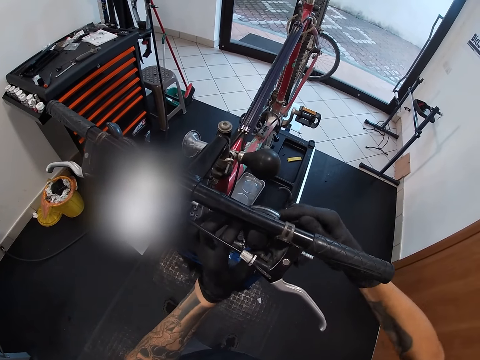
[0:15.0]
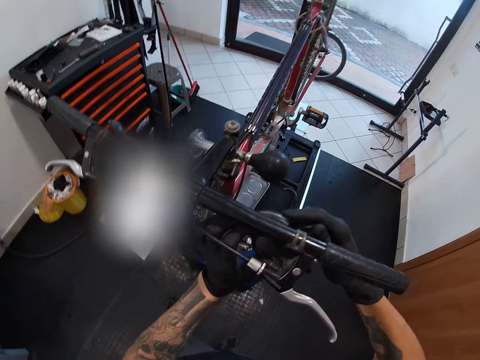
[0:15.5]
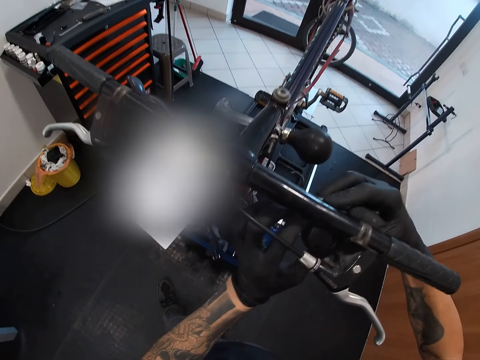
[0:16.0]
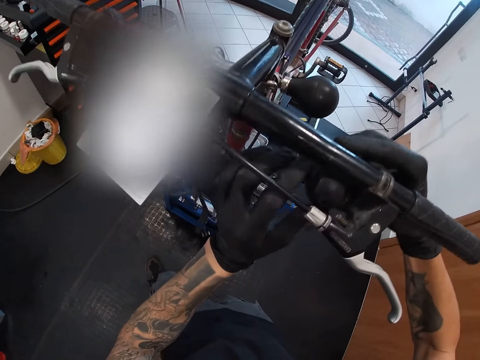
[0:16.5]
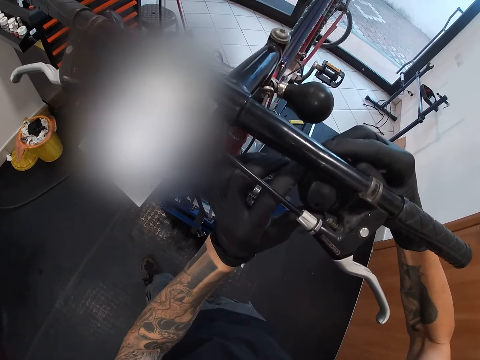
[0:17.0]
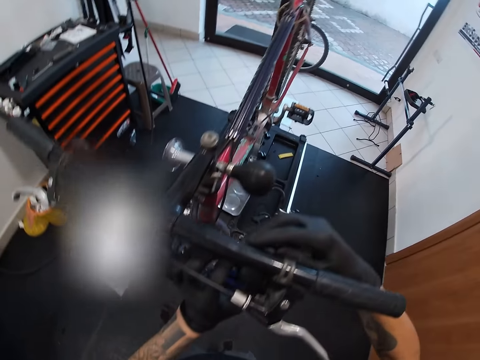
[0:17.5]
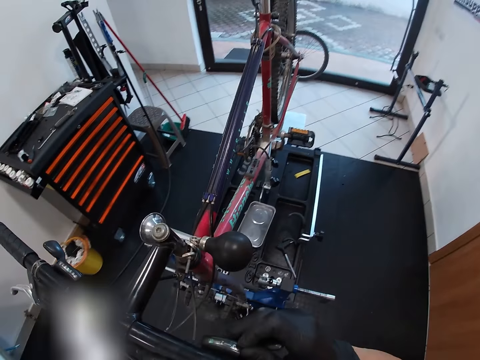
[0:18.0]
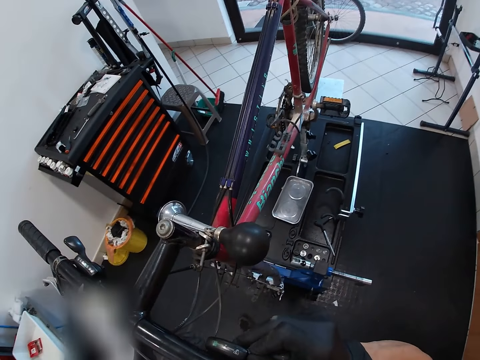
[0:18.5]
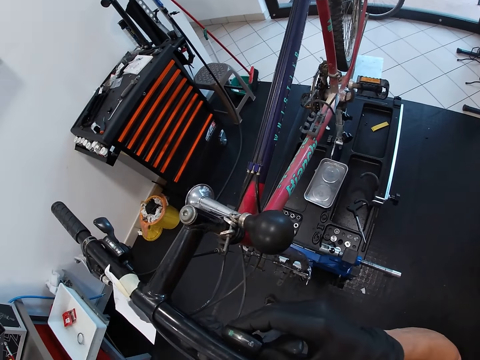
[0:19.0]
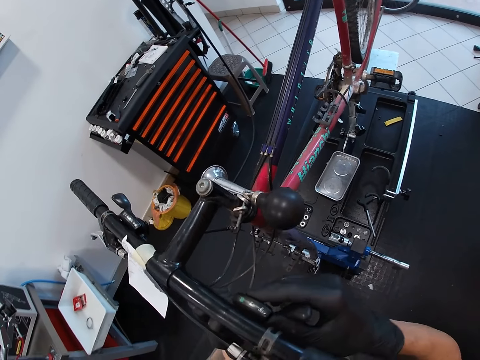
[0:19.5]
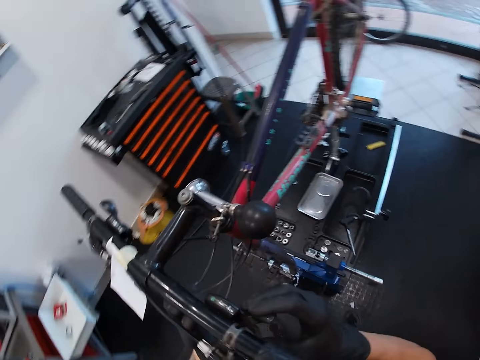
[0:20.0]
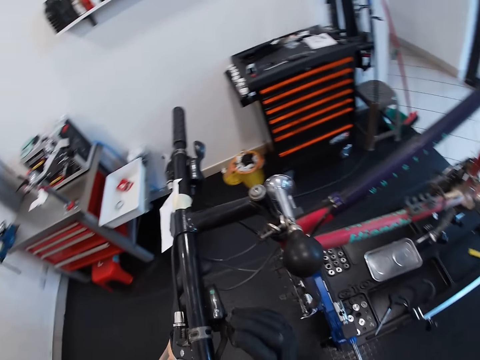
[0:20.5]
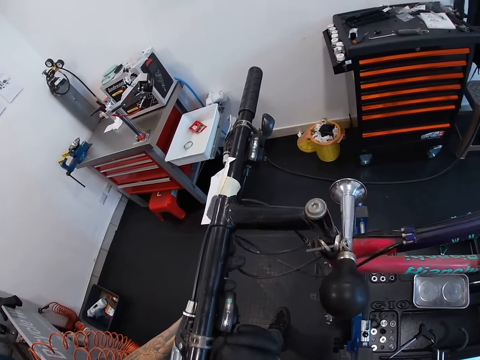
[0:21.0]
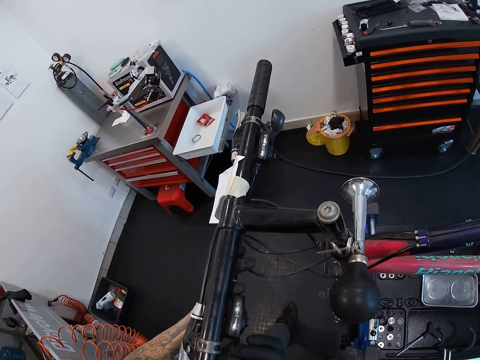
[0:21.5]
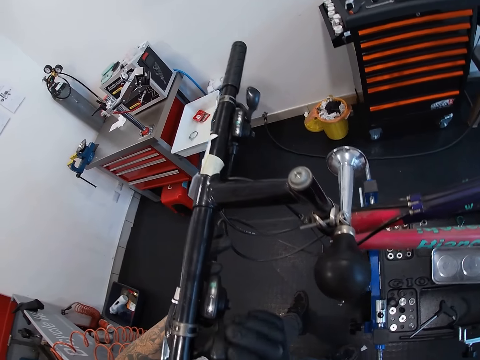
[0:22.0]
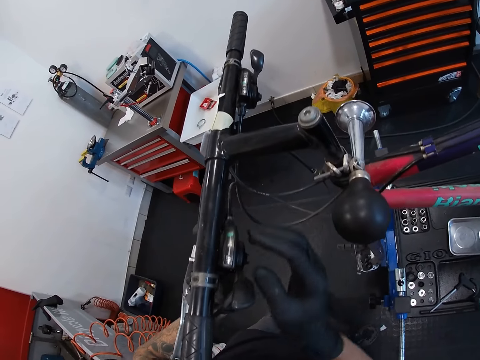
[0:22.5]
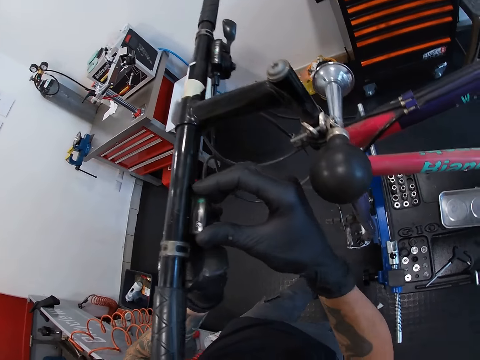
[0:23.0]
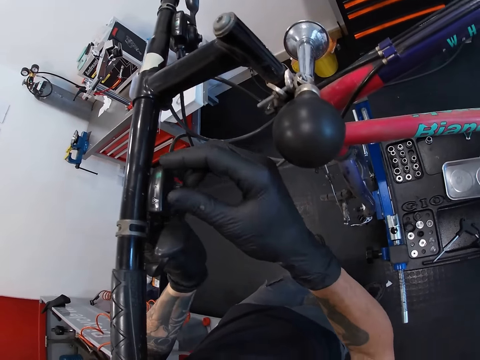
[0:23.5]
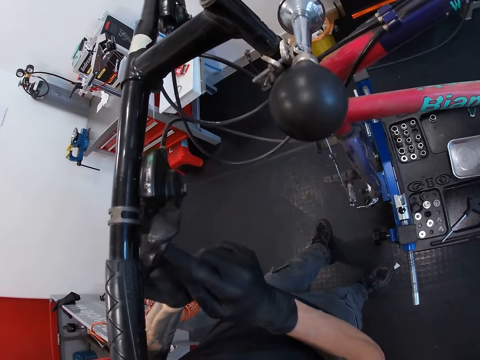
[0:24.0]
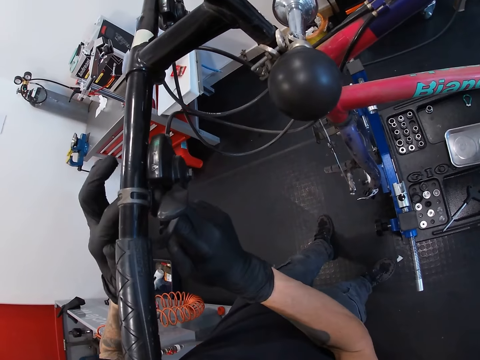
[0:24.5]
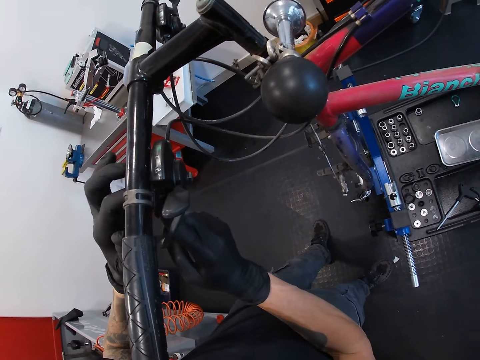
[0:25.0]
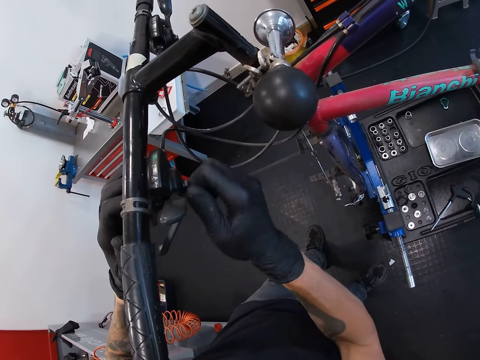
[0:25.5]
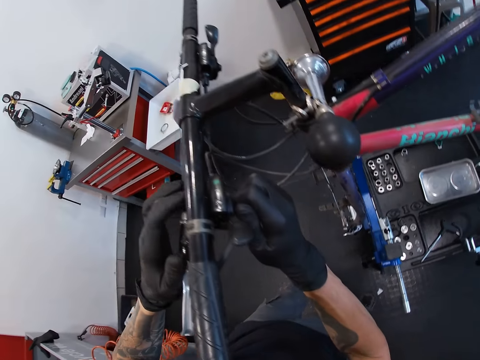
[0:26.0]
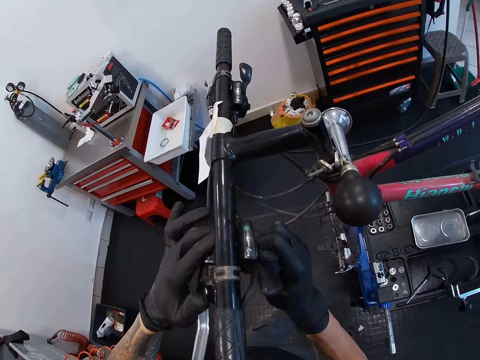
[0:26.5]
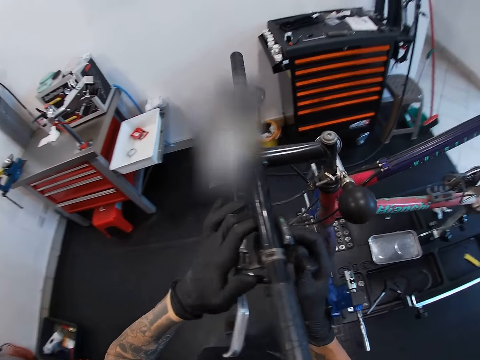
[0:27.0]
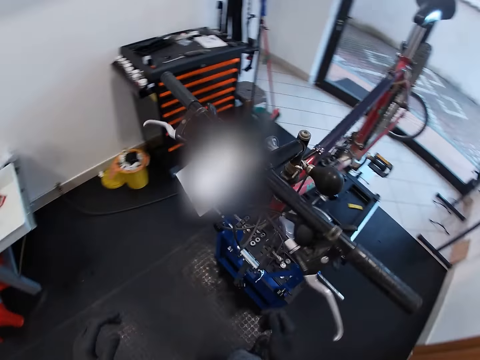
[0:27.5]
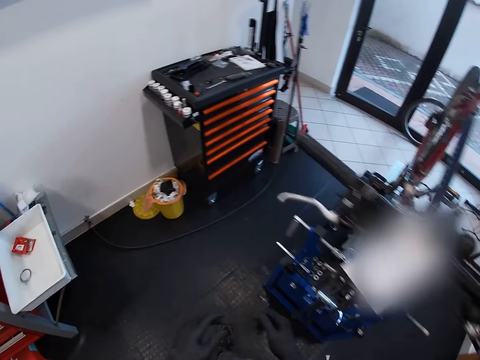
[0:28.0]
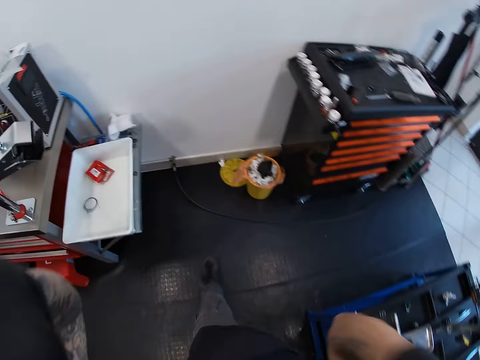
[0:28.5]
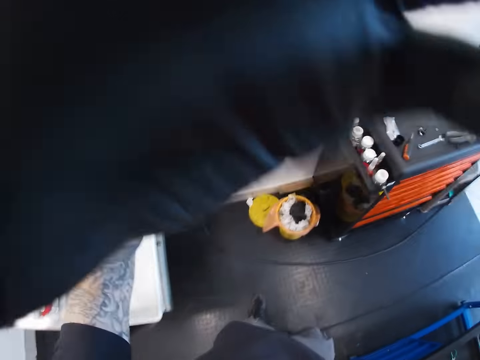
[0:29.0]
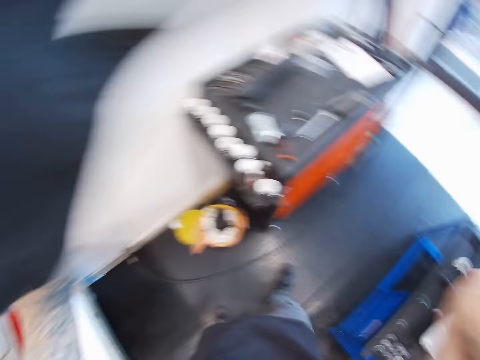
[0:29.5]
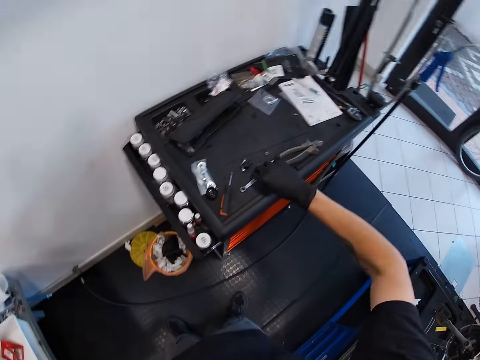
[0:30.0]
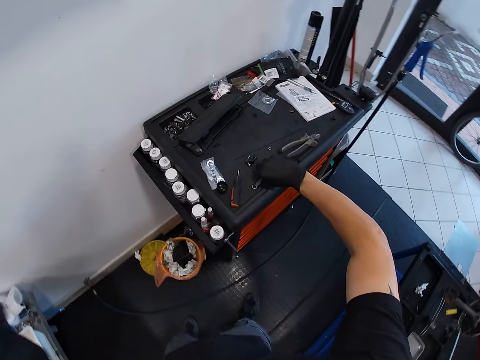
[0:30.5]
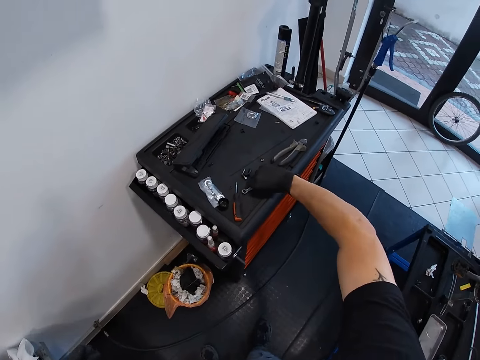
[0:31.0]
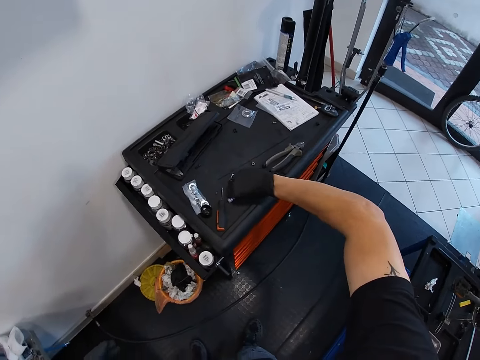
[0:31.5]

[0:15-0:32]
The camera wearer touches the lever clamp of the bicycle with both hands. He shakes the lever clamp of the bicycle with his right hand. He touches the shifter lever of the bicycle with his left hand. He turns the bicycle lever clamp screw with his right hand. He walks around. He adjusts the camera on his head with both hands. He grabs a combination spanner from a tool box with his right hand.

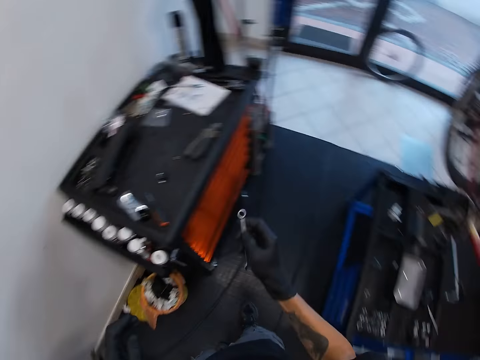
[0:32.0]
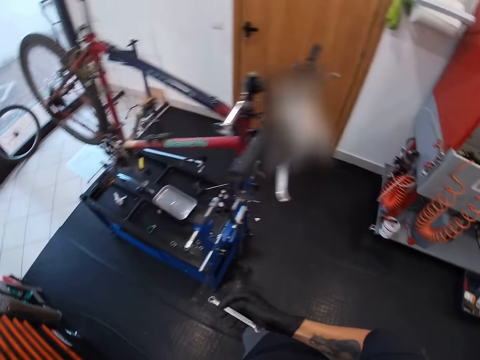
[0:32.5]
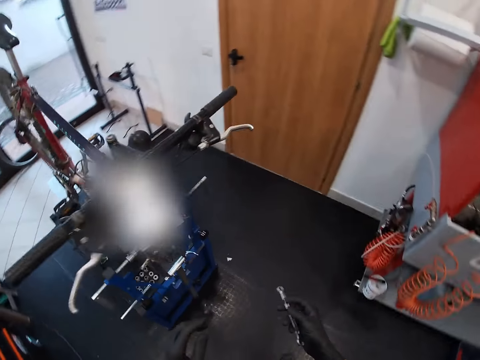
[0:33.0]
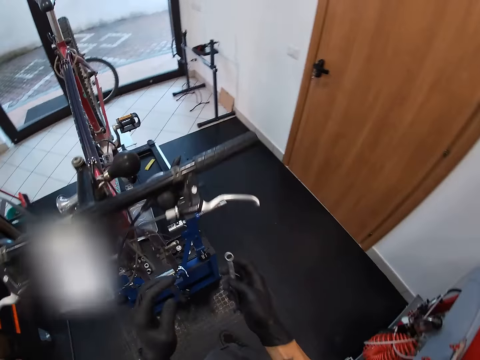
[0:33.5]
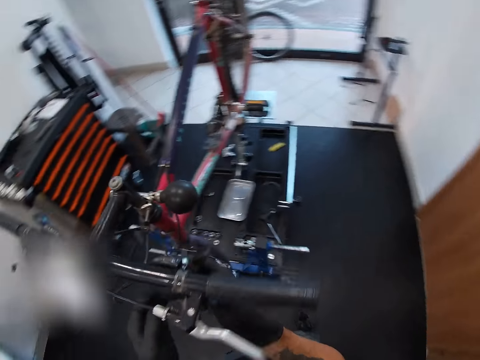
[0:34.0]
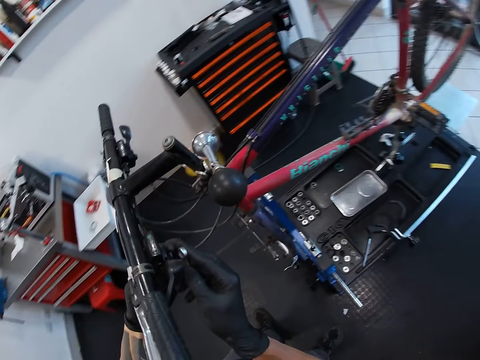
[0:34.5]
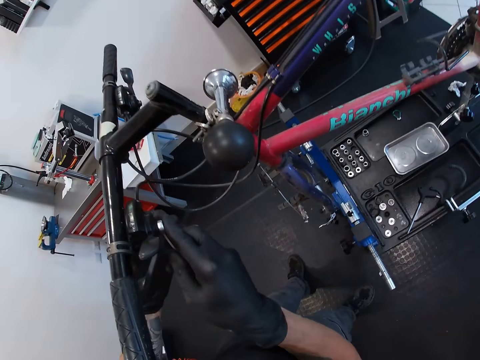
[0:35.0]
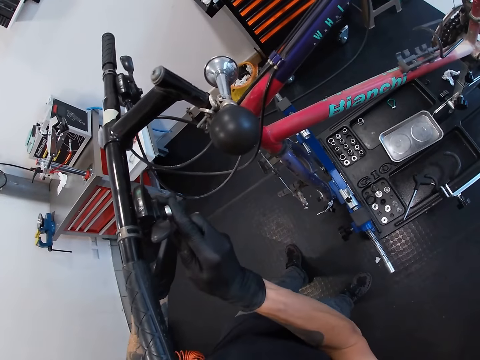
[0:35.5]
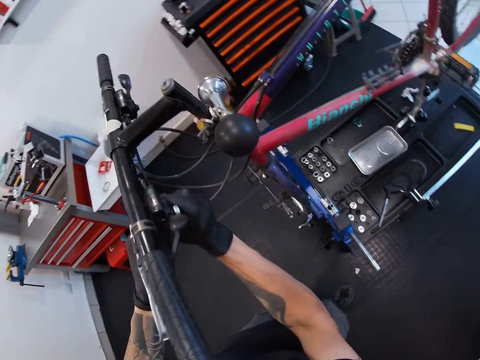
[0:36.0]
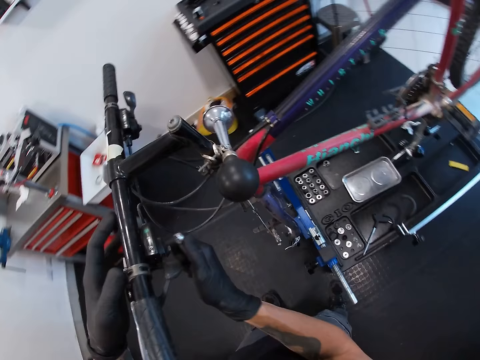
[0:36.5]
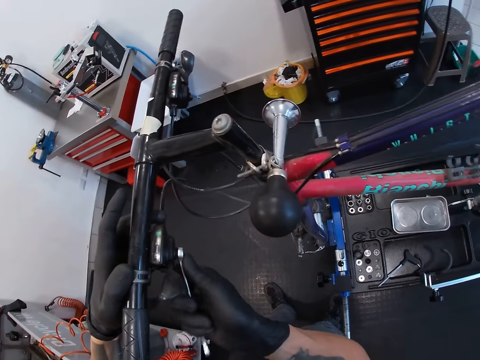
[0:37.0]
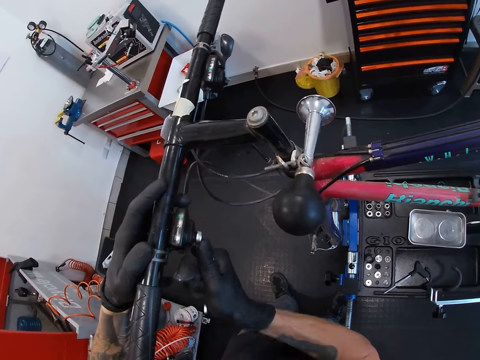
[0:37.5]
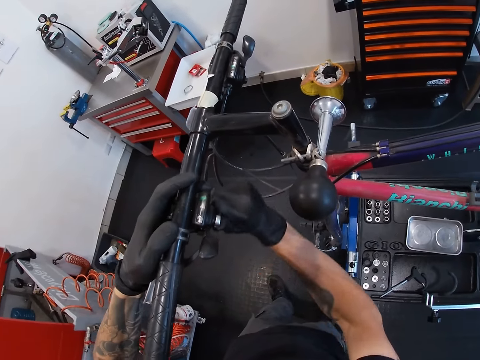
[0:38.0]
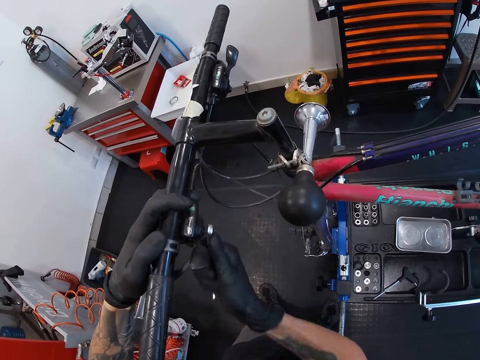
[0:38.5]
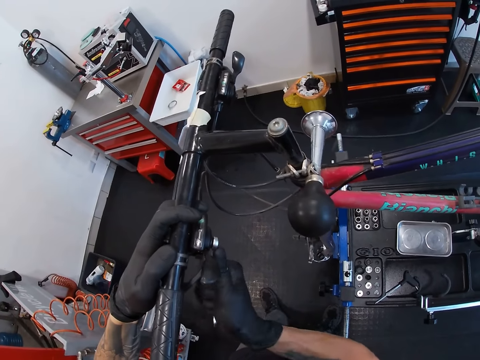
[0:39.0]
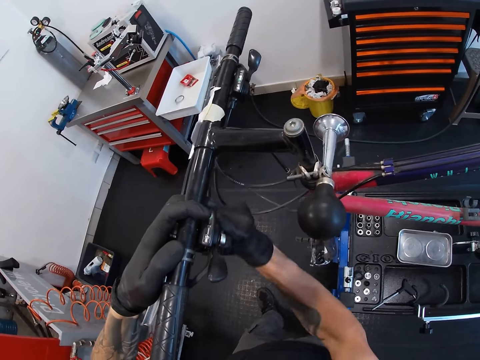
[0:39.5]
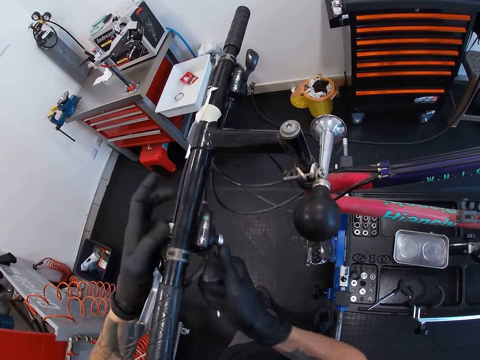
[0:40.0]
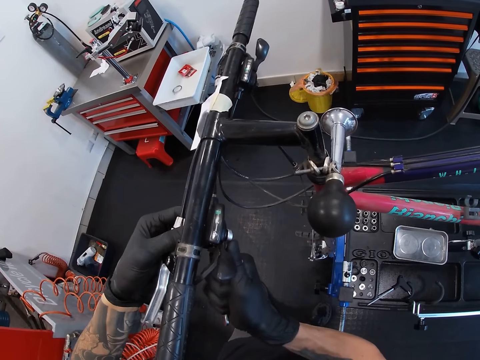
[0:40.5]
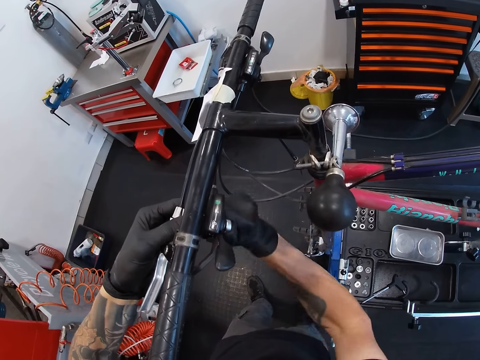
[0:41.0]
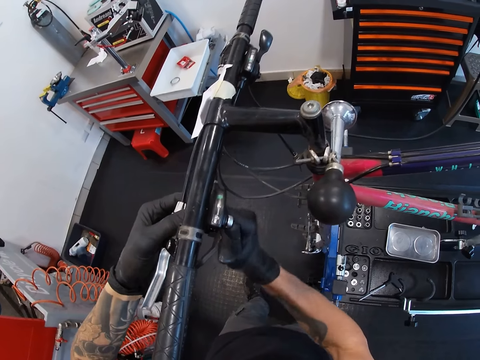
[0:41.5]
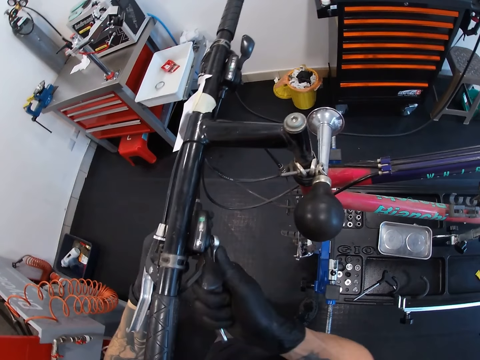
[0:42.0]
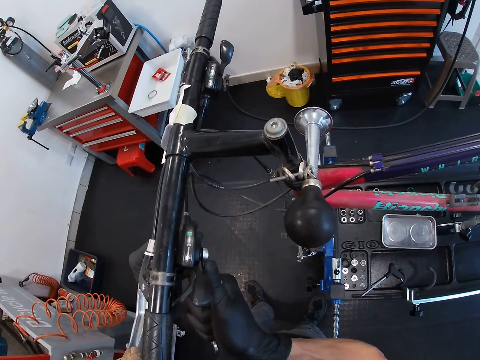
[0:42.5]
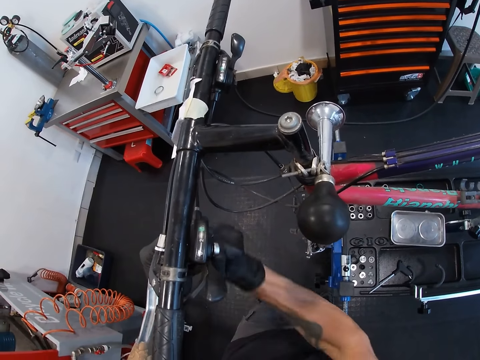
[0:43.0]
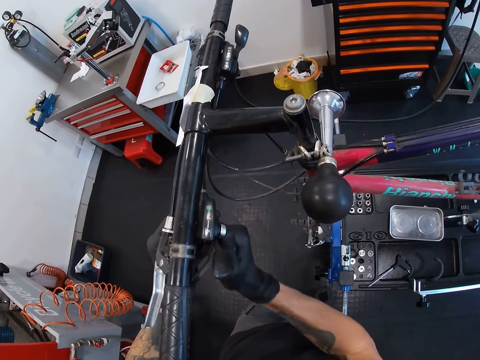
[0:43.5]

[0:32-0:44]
The camera wearer walks towards the bicycle. He fits the spanner on a bolt. He loosens the lever clamp of the bicycle with the combination spanner in his right hand. He holds the handlebar of the bicycle with his left hand. He touches the shifter lever of the bicycle with his left hand.
